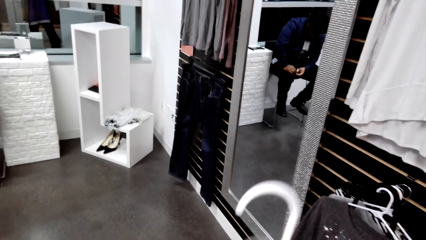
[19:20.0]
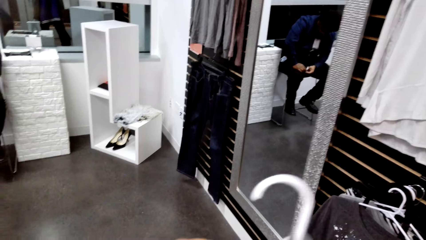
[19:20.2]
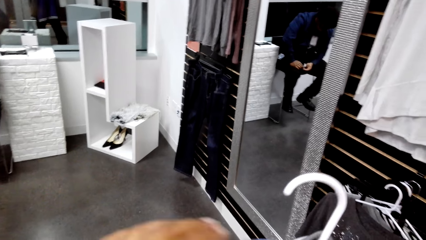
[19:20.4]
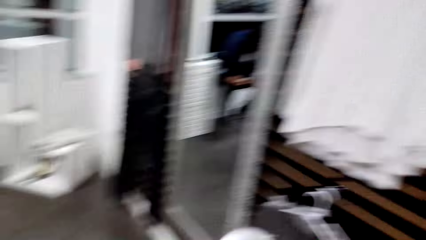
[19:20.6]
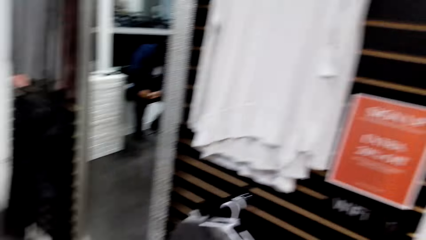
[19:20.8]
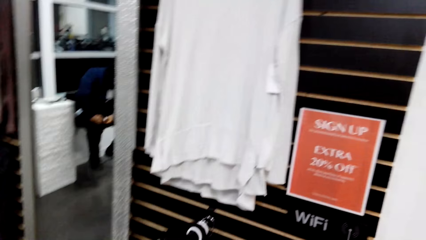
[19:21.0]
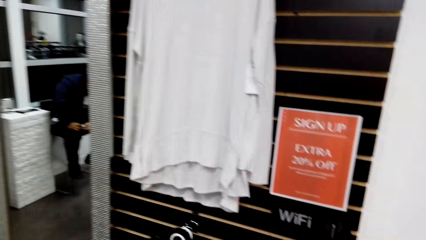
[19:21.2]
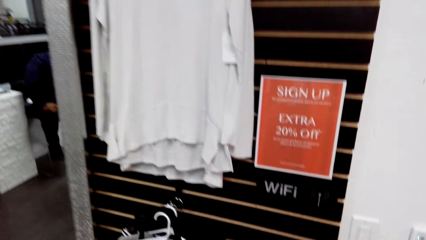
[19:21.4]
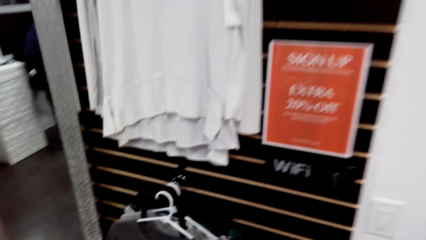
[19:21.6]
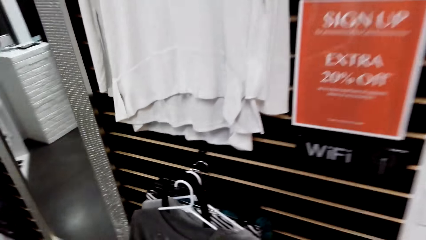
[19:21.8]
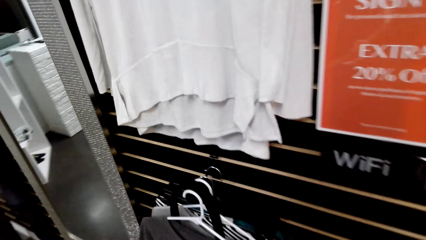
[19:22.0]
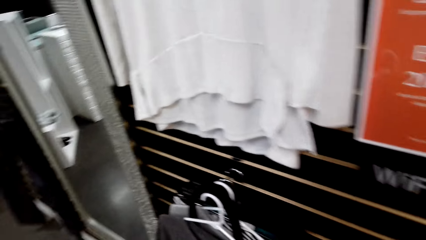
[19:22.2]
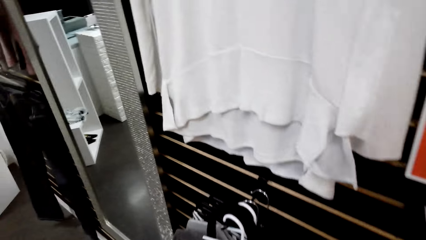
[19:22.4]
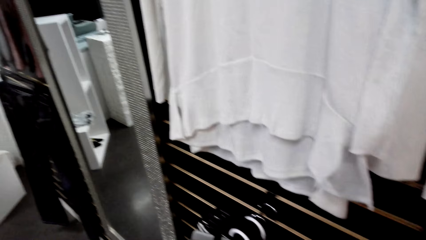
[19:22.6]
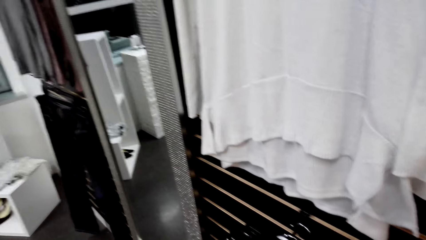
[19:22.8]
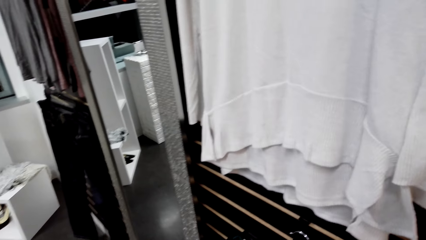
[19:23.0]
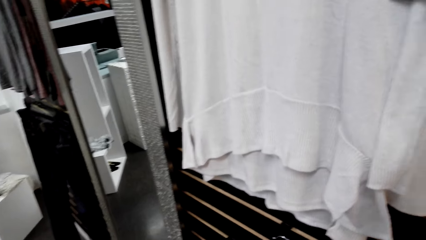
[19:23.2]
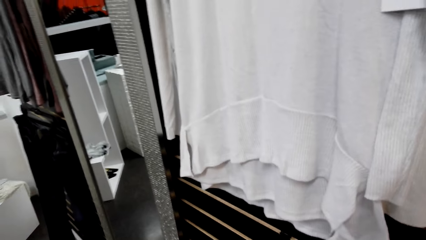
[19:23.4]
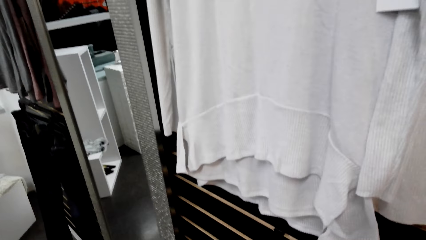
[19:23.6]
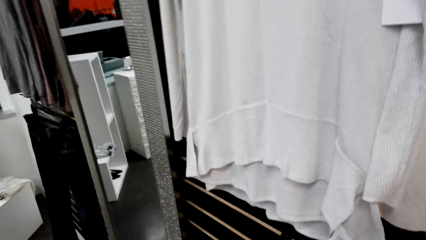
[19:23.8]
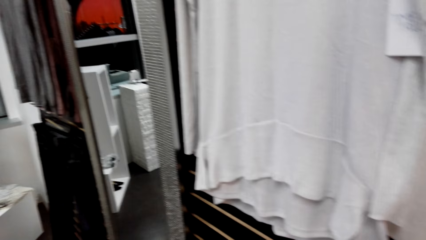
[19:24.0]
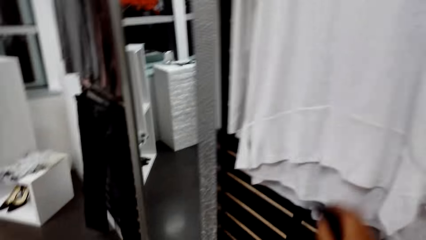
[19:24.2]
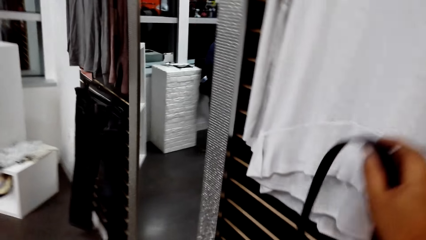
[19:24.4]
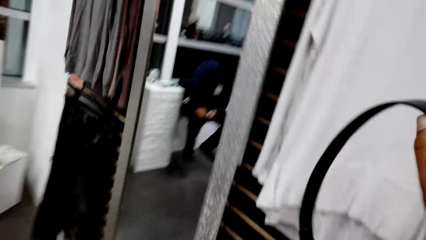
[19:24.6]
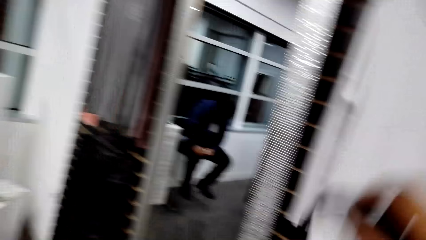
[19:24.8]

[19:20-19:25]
The camera wearer walks around the clothing store. They hang the college jacket on the wall hook.

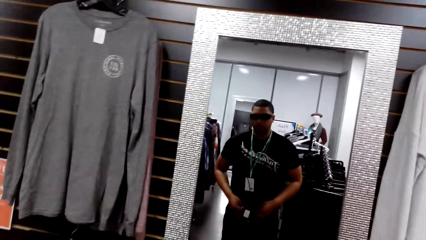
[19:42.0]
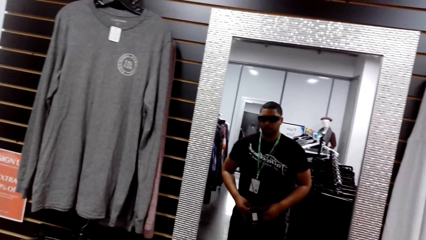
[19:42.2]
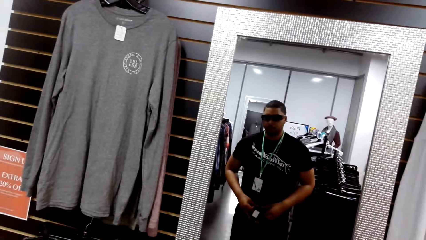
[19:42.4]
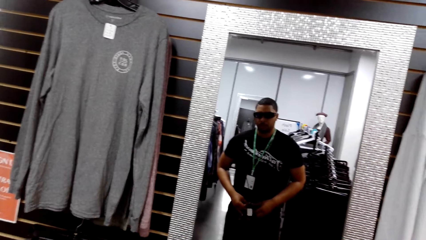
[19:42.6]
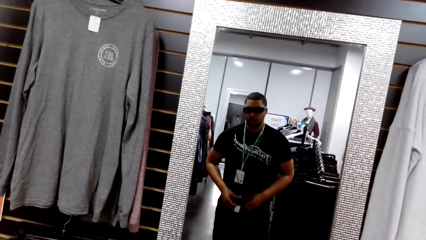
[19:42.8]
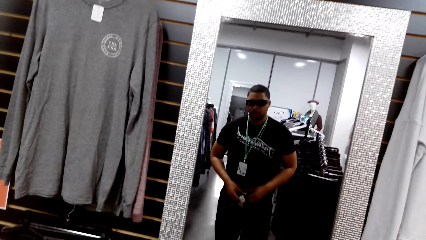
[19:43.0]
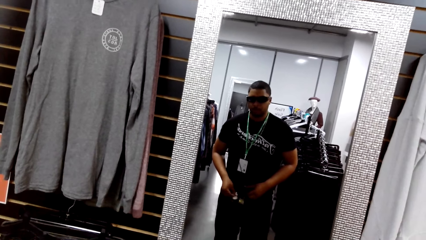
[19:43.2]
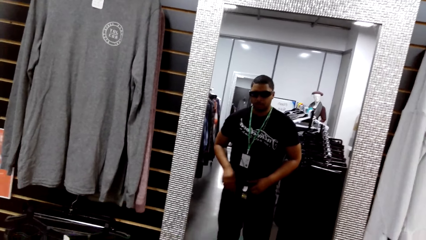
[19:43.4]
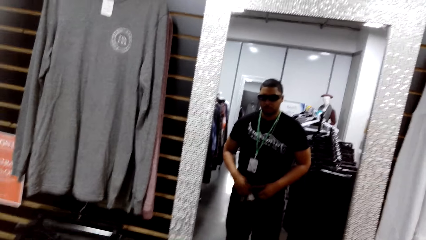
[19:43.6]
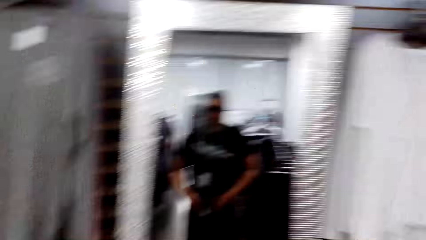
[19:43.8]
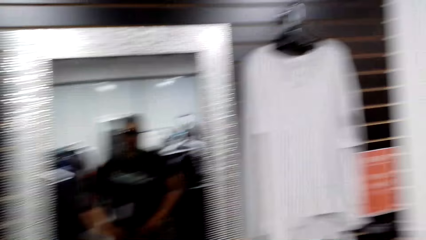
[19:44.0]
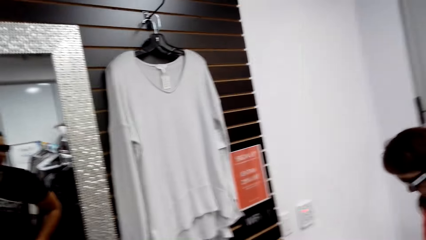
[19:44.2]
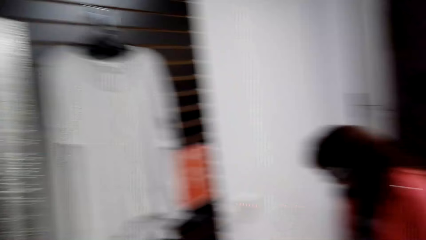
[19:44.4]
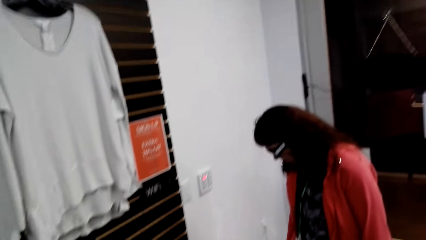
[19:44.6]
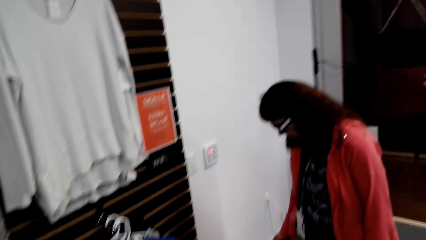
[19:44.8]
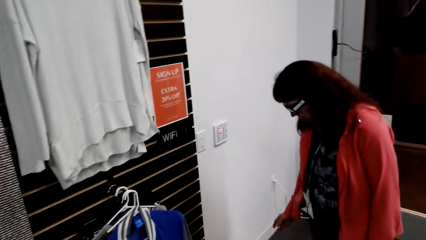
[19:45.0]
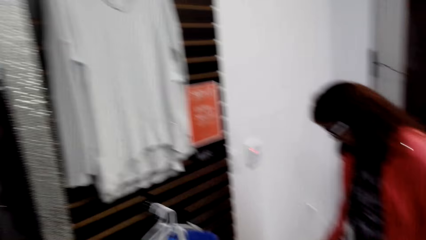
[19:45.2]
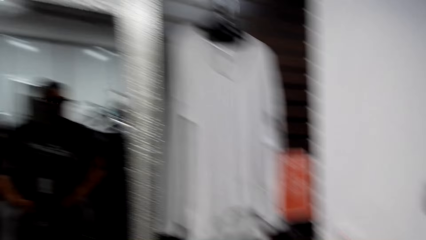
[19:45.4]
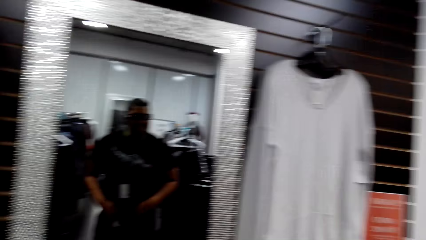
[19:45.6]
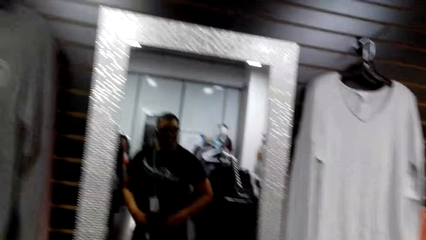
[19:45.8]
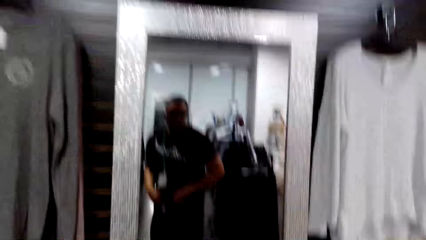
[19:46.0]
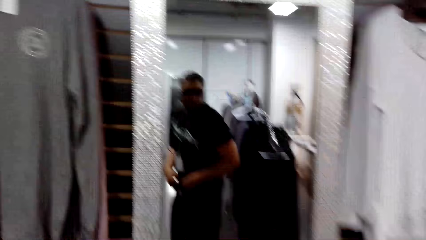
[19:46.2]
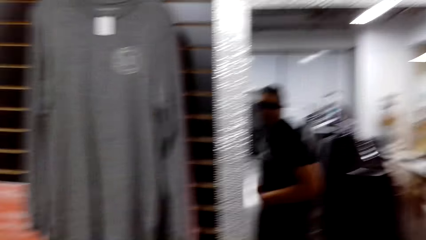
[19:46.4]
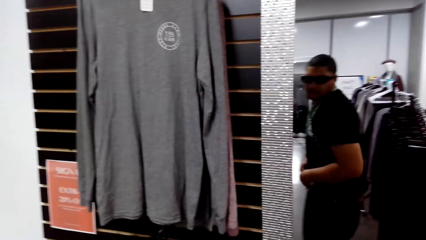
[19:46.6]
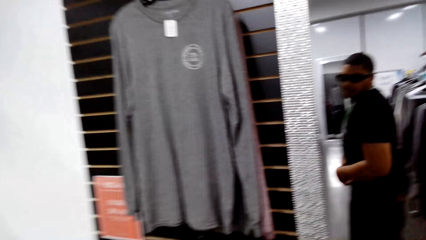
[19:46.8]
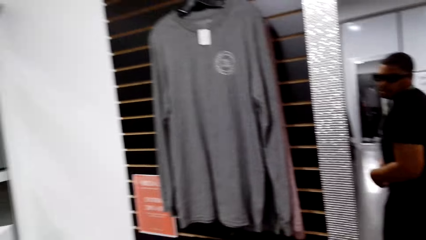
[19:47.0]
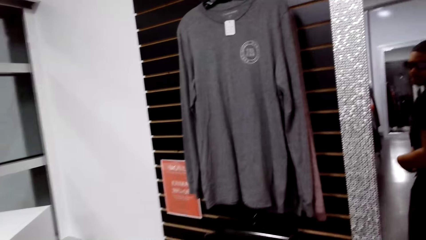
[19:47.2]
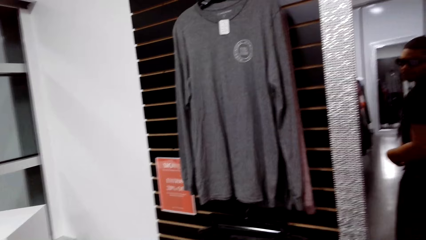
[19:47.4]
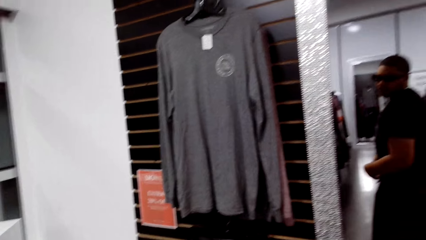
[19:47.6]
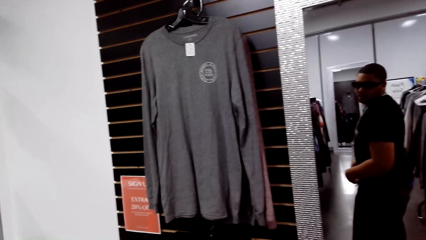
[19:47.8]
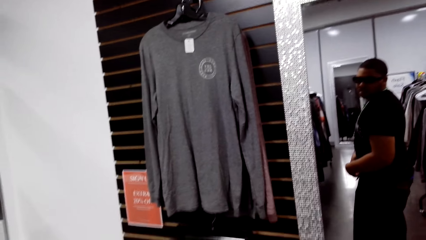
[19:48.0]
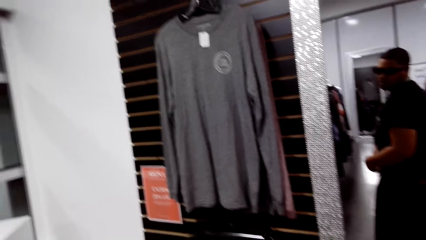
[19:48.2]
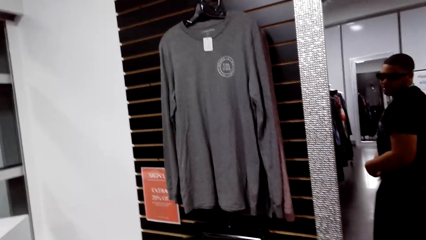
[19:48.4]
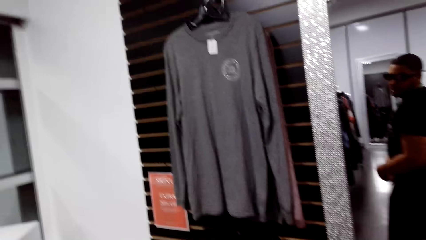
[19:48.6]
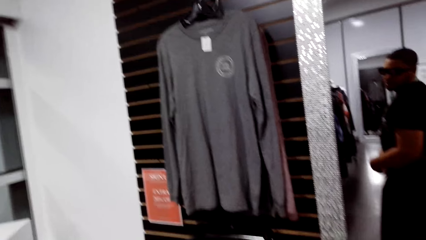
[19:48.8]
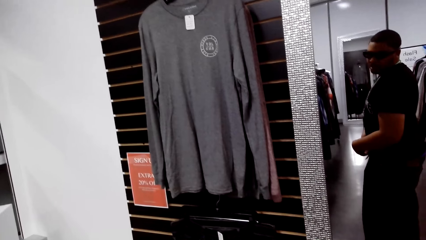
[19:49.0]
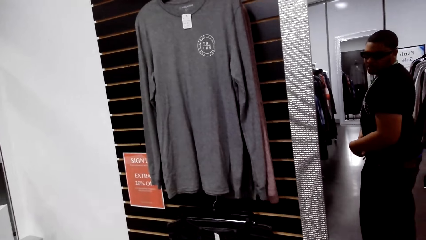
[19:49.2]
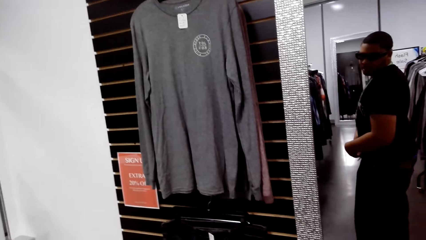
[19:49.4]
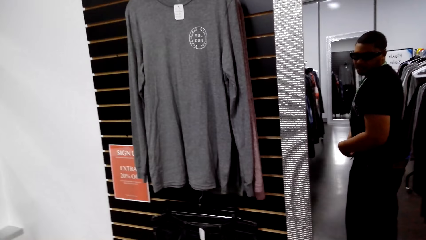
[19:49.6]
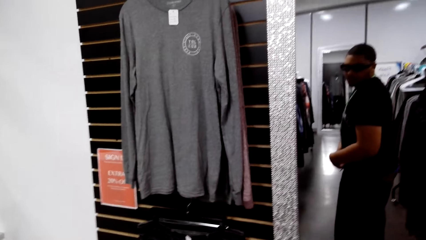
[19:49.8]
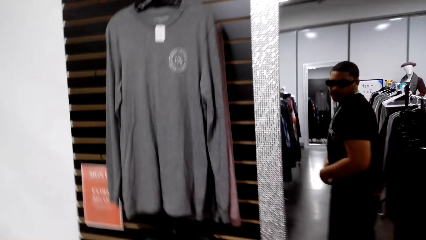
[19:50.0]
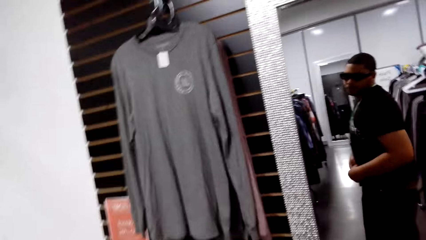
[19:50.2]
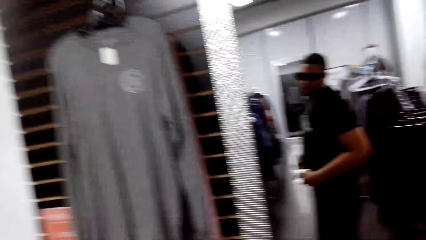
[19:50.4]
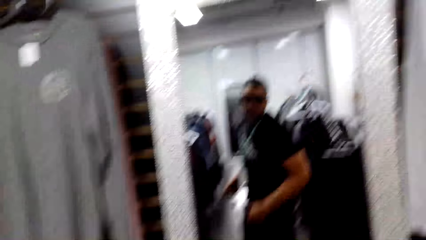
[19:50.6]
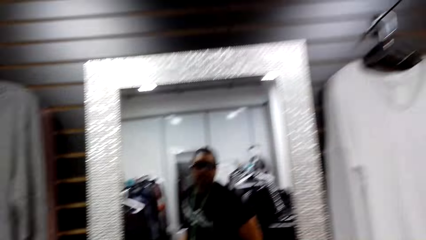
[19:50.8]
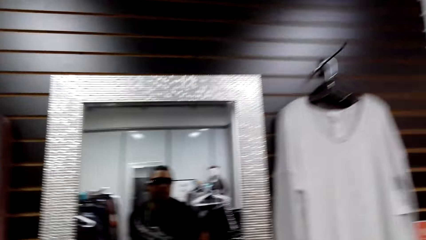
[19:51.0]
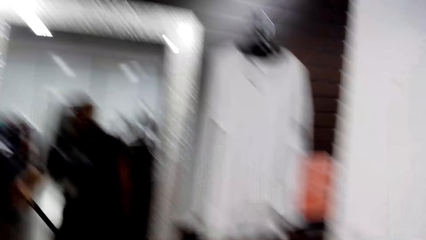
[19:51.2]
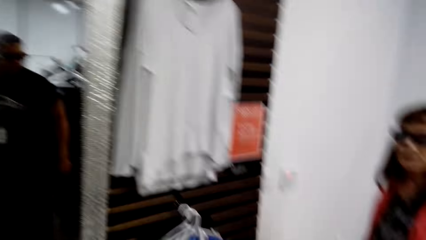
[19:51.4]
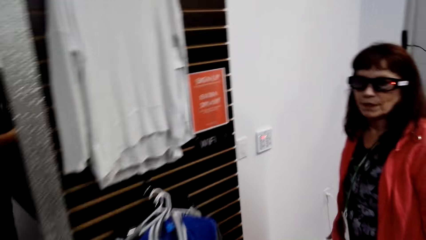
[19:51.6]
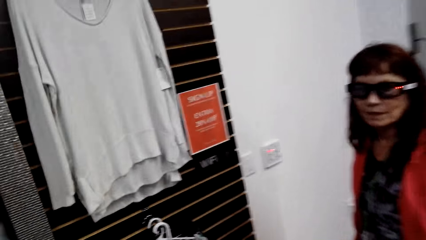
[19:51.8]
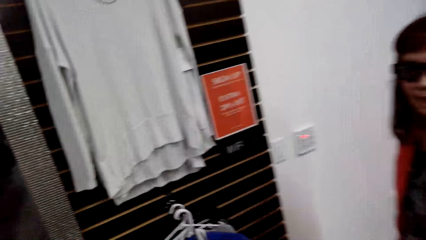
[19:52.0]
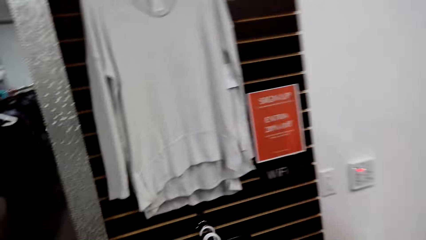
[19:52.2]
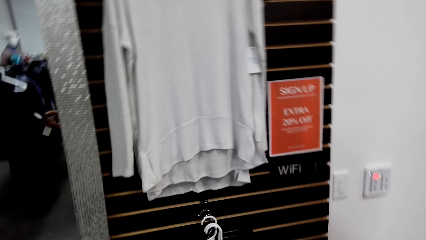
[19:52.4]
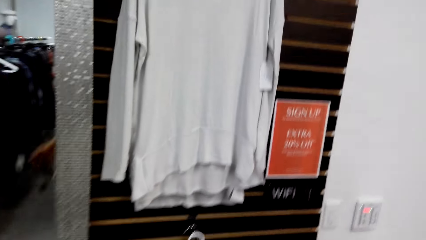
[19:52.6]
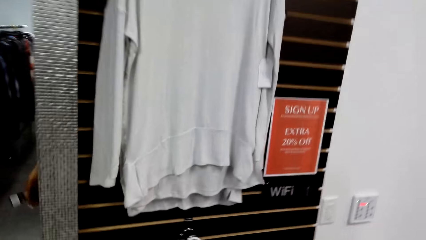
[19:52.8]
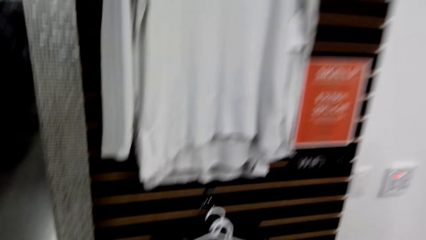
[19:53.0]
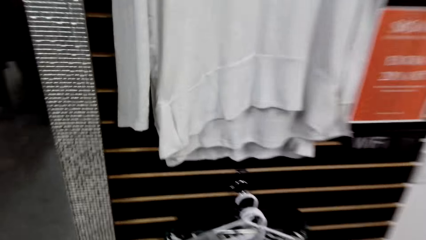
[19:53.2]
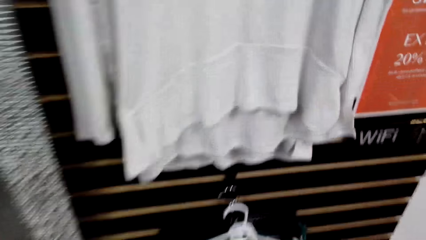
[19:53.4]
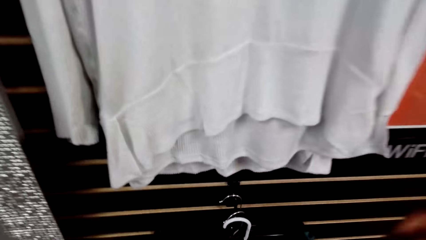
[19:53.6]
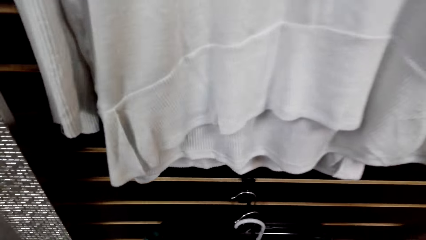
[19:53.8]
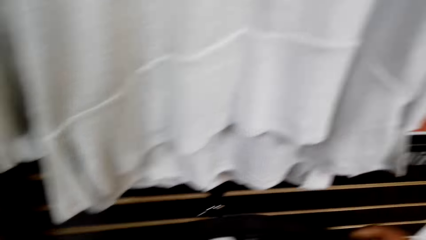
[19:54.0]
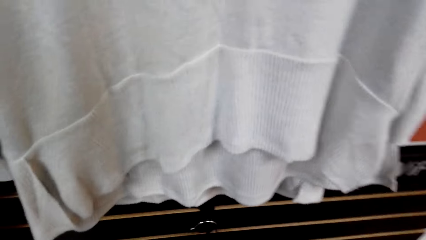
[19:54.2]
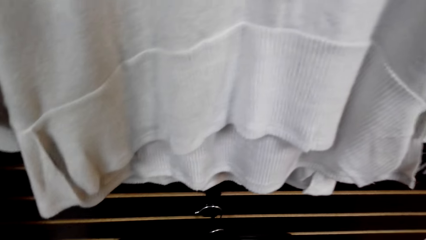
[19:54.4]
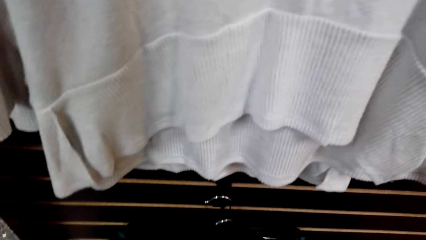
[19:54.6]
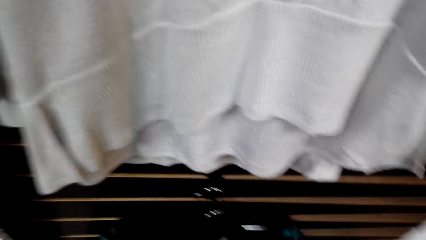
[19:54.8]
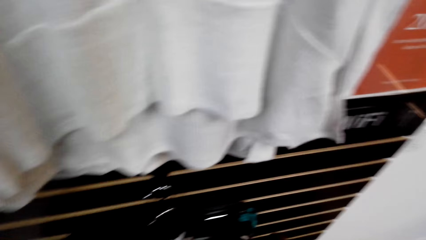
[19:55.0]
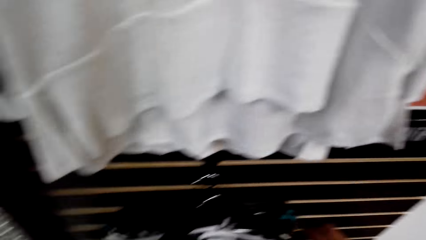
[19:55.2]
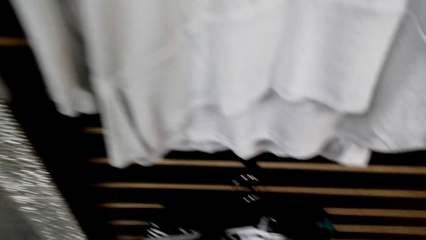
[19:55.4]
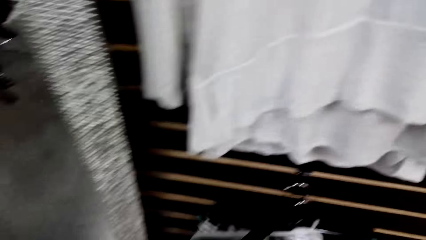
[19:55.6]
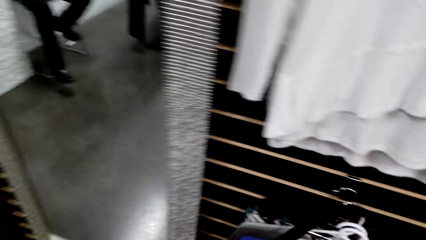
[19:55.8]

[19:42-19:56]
The camera wearer looks at the mirror. They converse with a woman. They look at themselves in the mirror. They walk around the clothing store. They dialogue with the woman.
